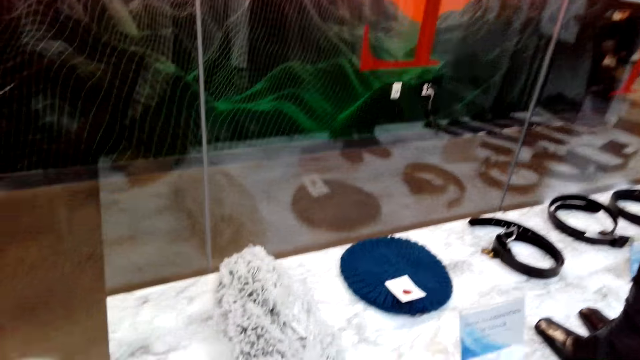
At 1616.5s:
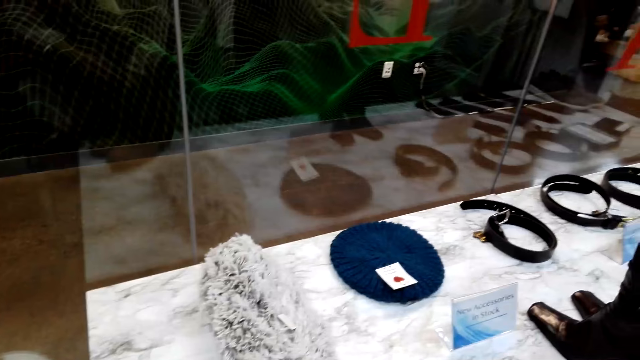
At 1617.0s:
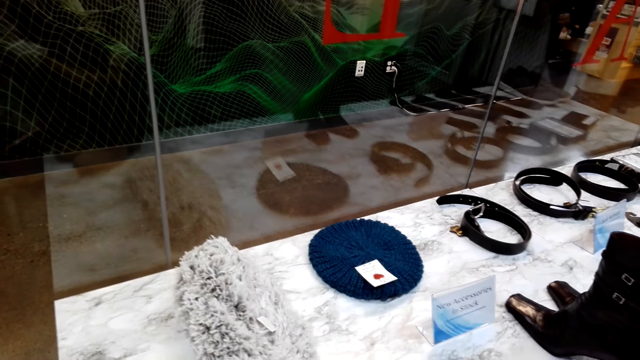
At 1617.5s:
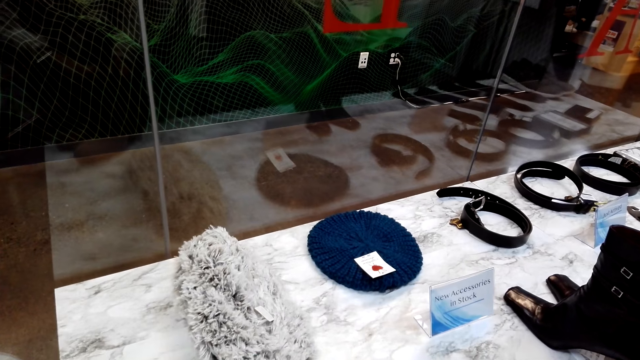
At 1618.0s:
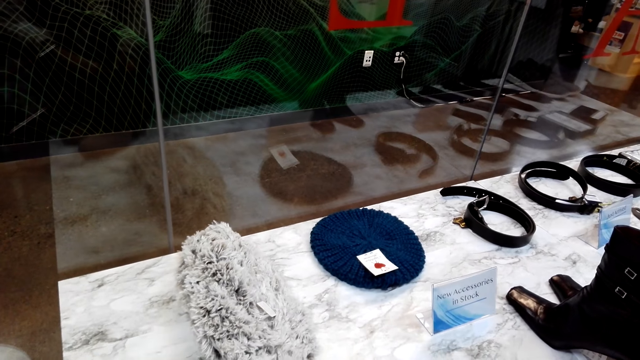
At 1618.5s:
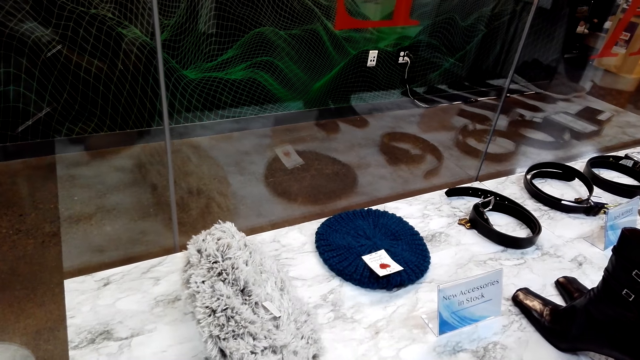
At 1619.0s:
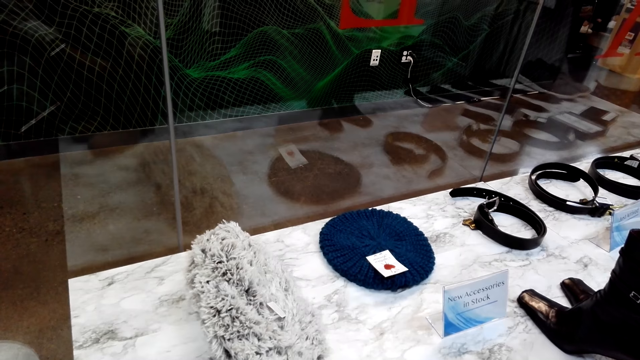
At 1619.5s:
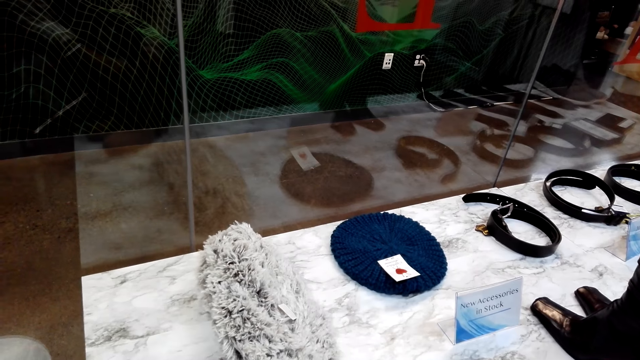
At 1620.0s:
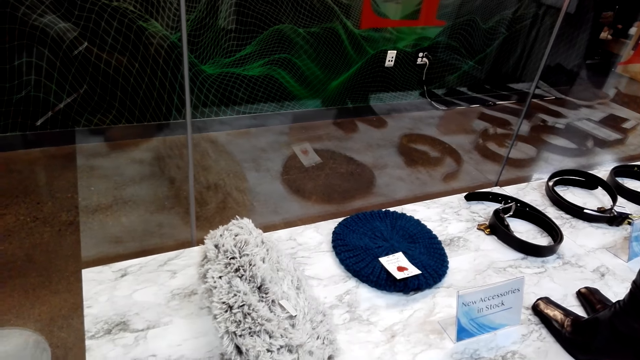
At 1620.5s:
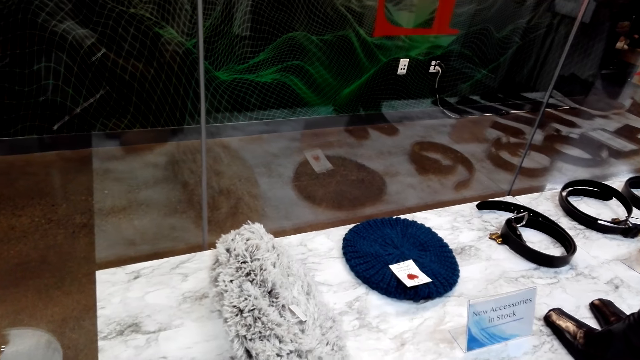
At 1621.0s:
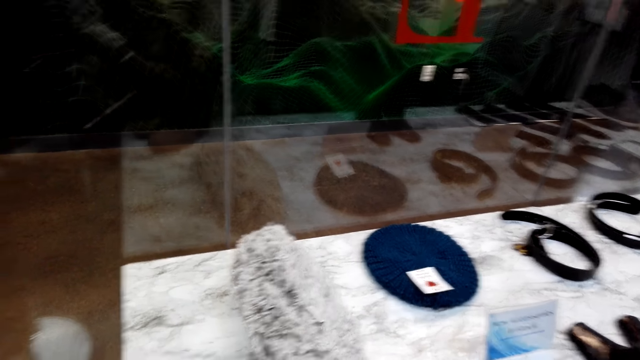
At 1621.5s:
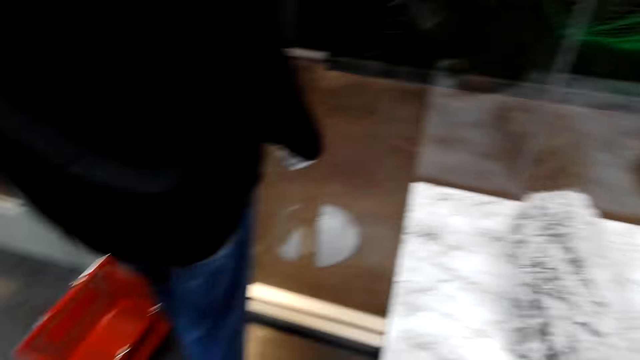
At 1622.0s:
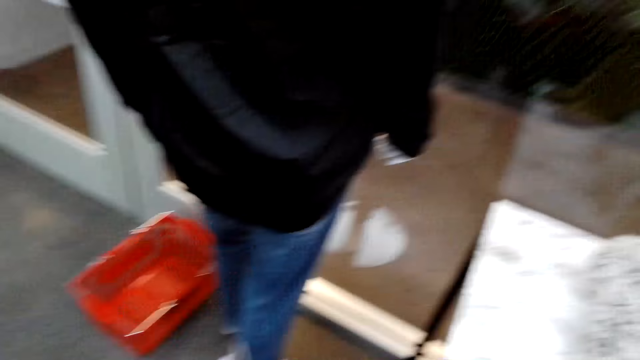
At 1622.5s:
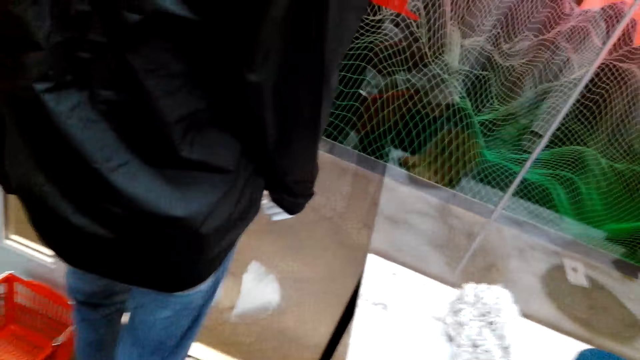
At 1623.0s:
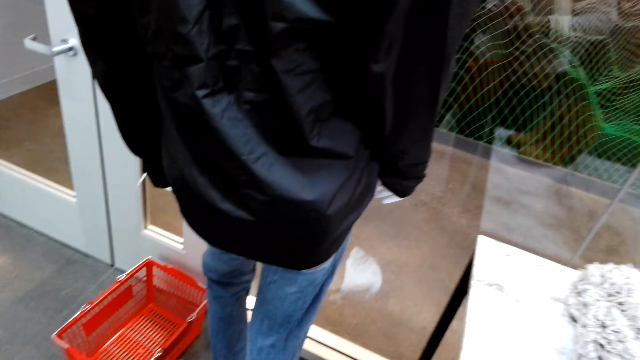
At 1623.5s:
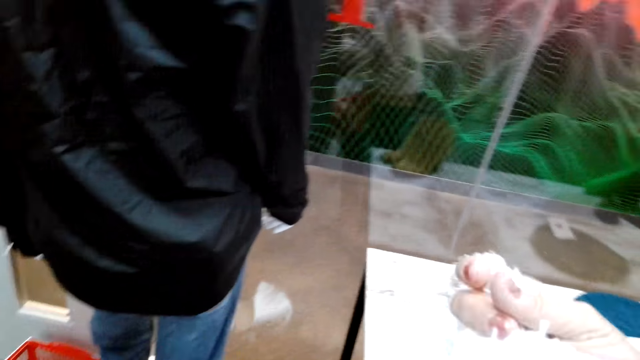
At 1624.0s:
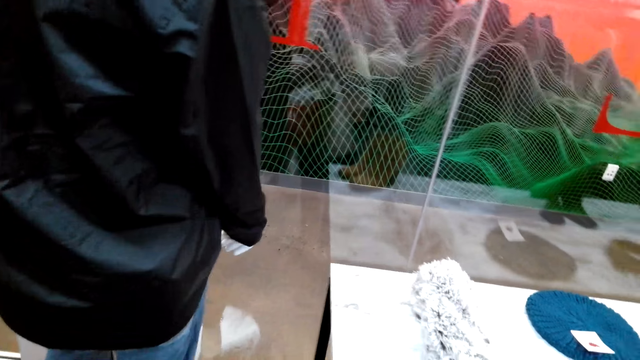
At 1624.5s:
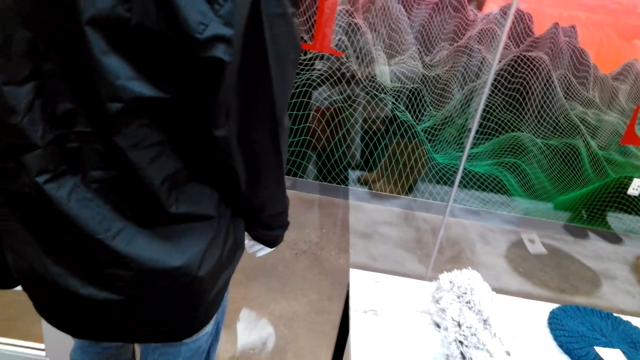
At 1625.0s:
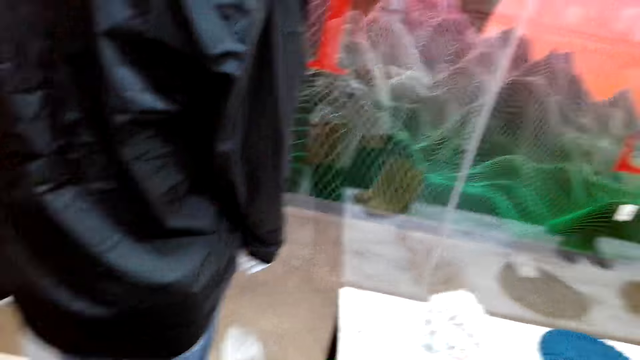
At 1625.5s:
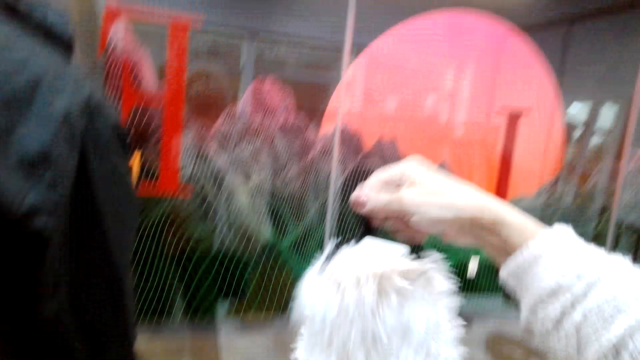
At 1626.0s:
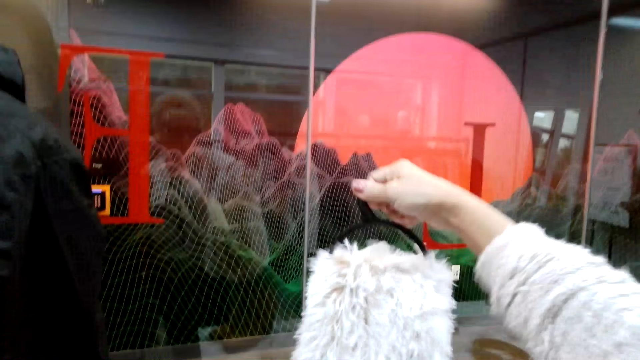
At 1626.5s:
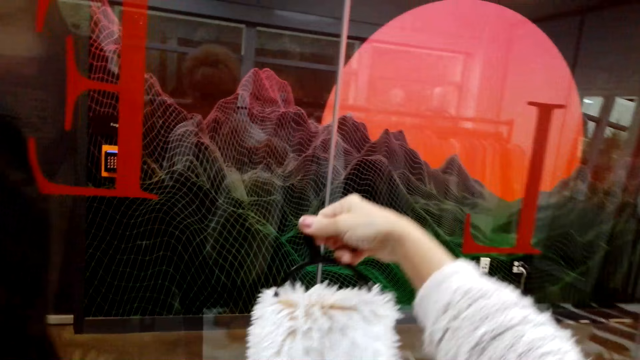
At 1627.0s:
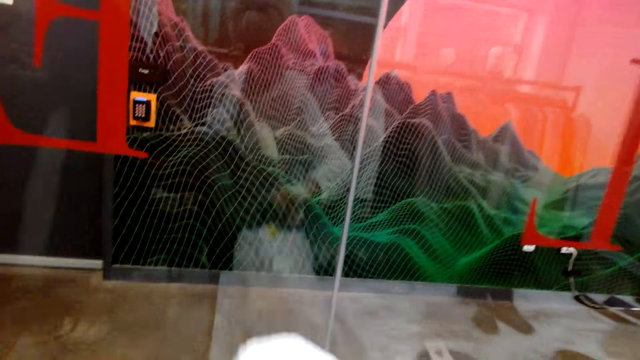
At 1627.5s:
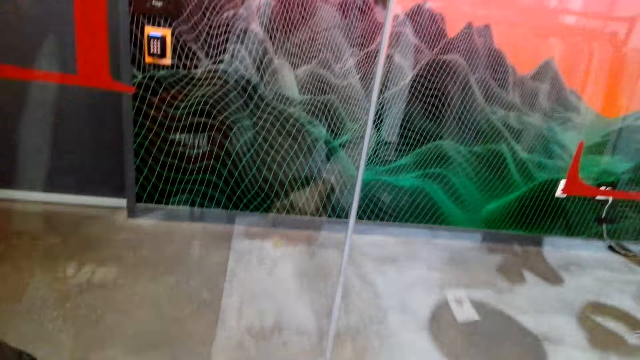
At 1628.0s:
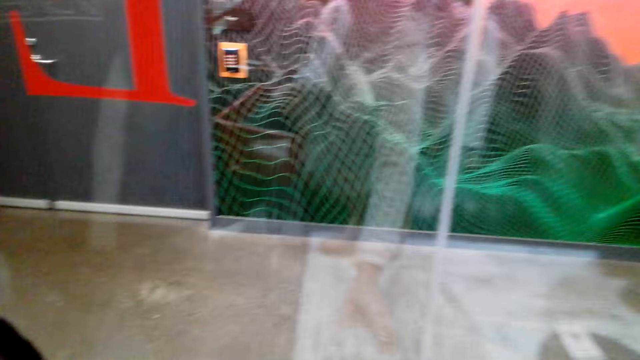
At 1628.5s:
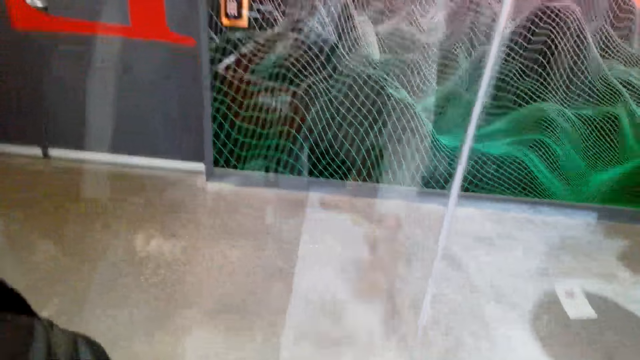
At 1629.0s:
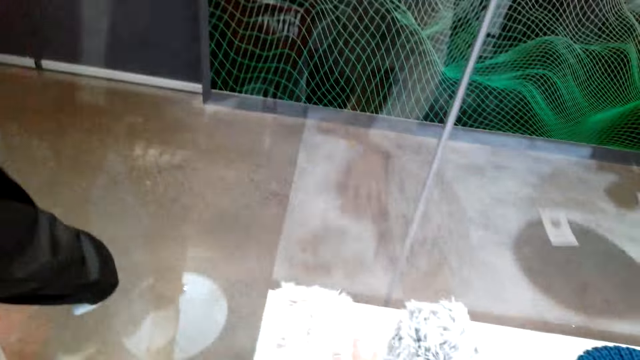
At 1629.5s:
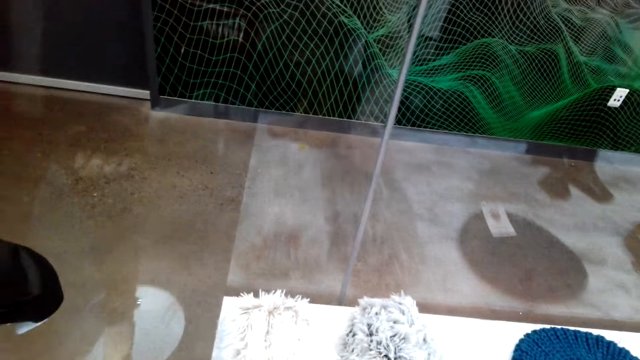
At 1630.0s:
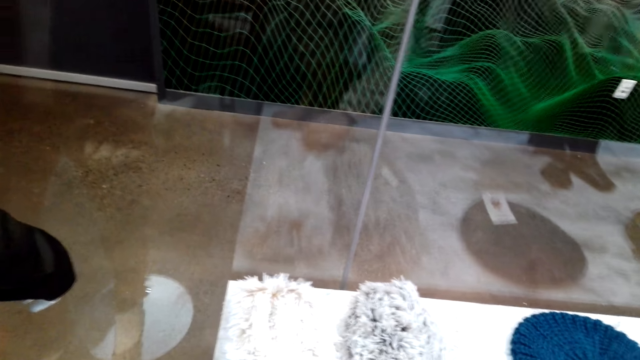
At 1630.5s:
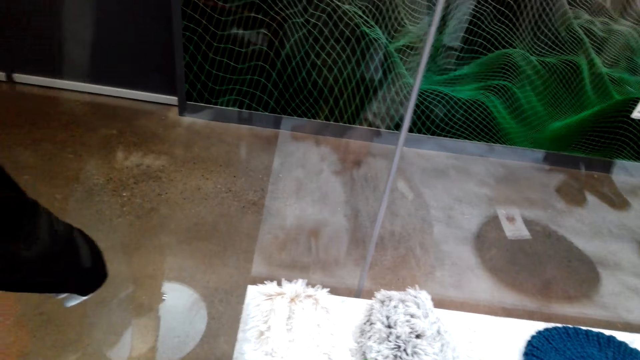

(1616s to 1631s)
The camera wearer picks up a scarf. They put the scarf on the display.

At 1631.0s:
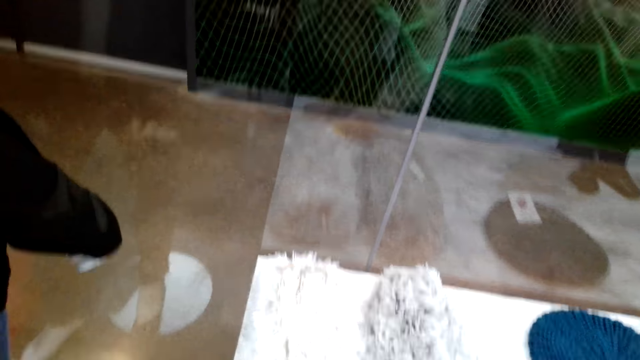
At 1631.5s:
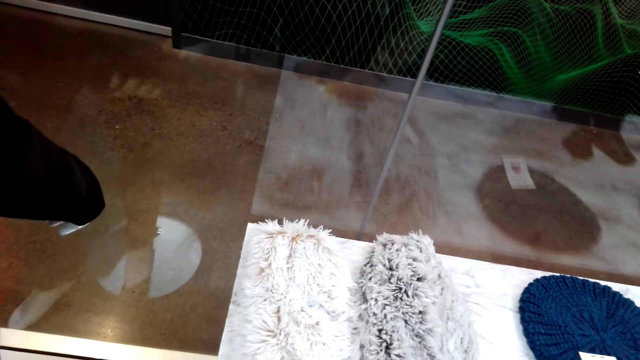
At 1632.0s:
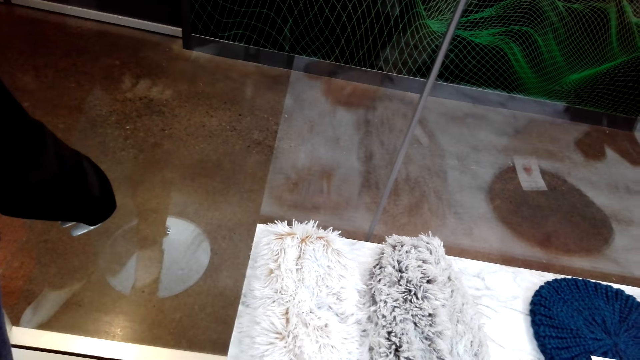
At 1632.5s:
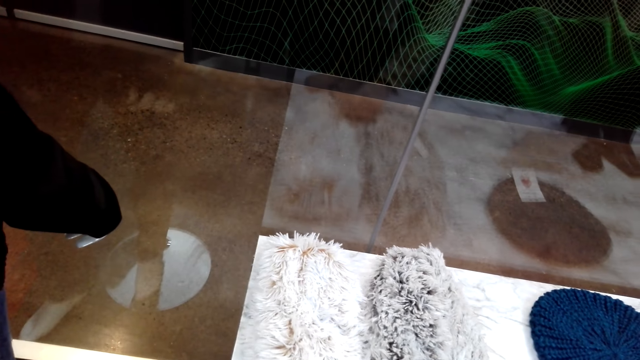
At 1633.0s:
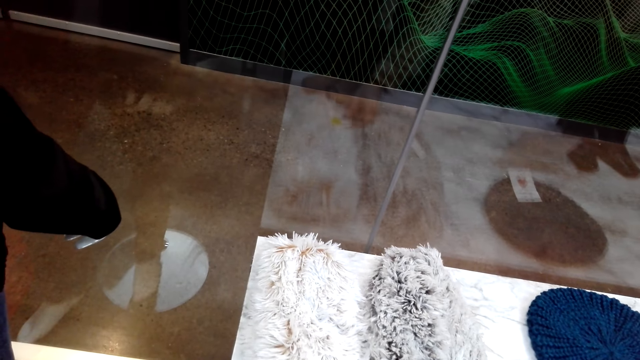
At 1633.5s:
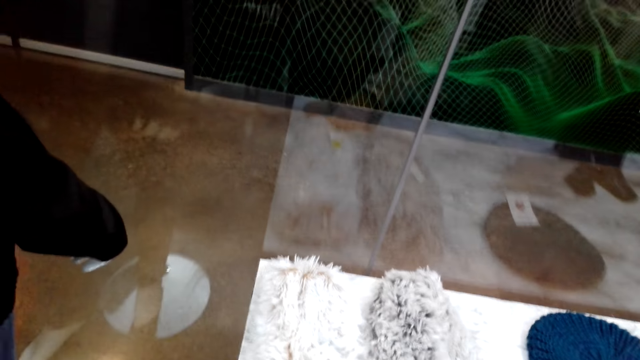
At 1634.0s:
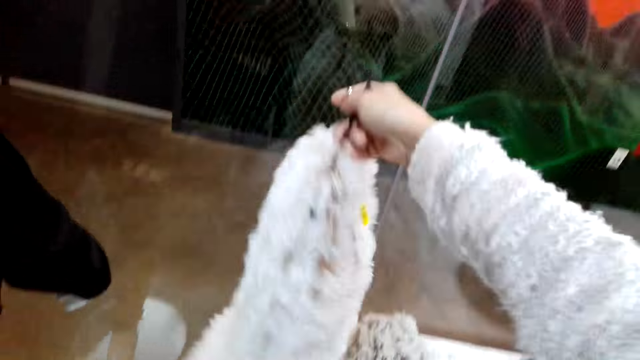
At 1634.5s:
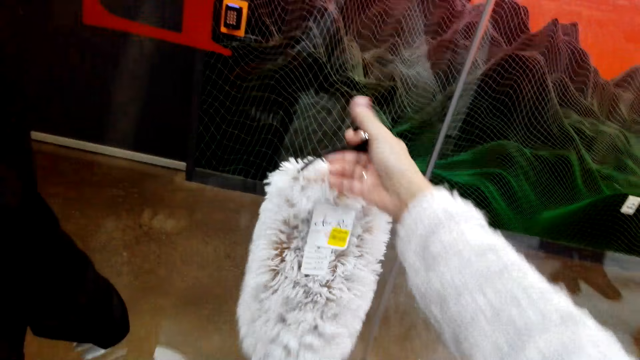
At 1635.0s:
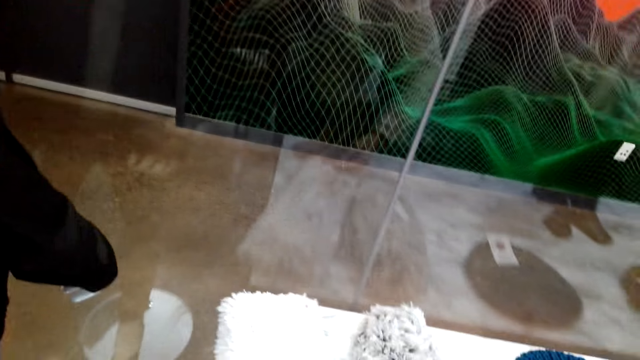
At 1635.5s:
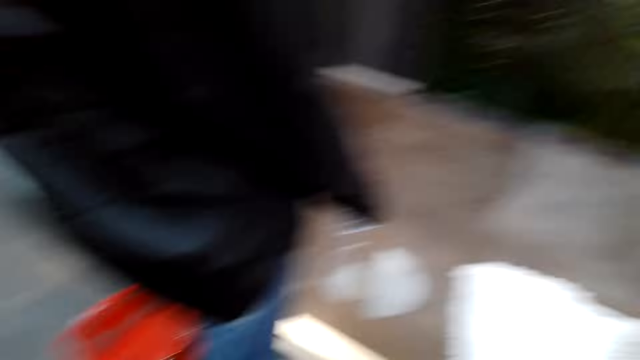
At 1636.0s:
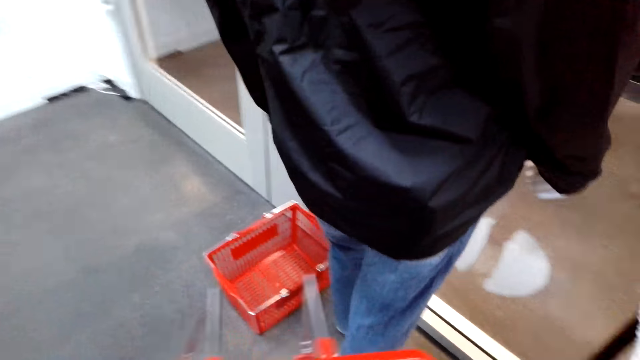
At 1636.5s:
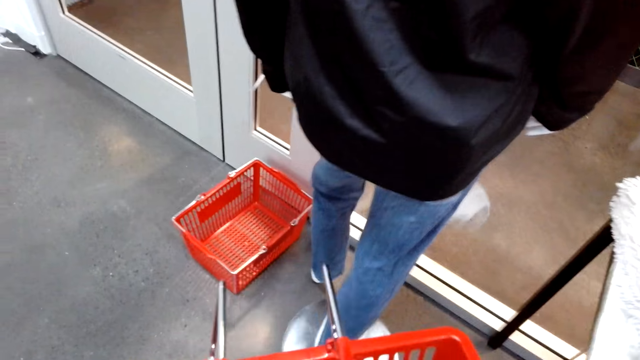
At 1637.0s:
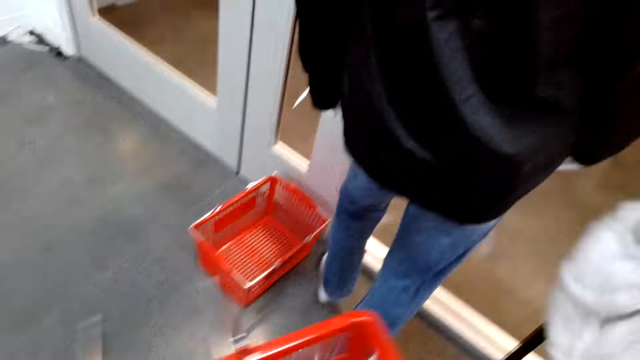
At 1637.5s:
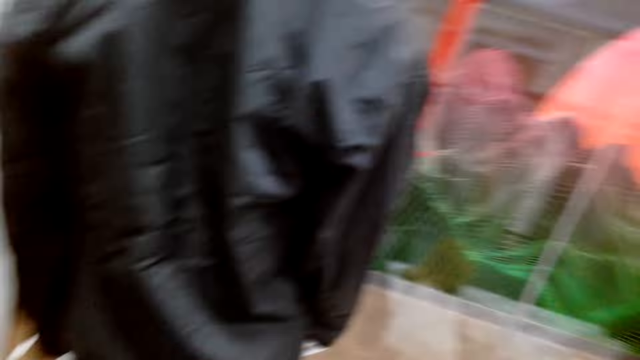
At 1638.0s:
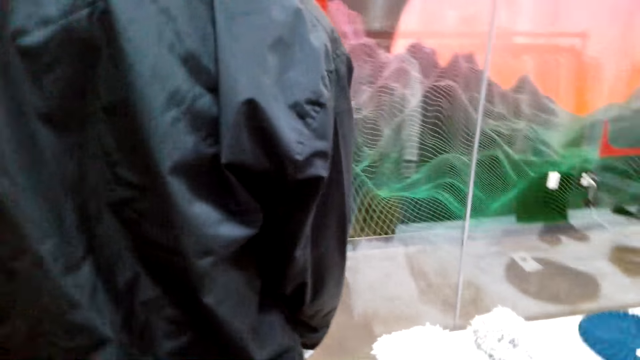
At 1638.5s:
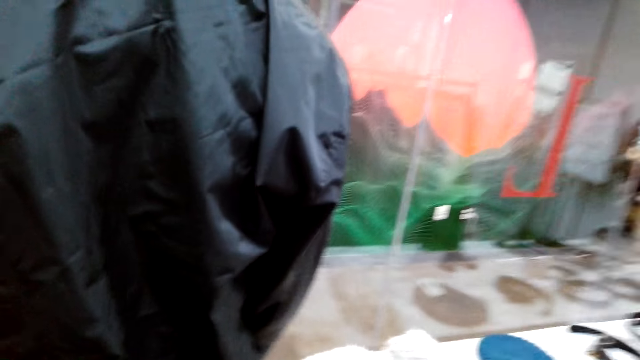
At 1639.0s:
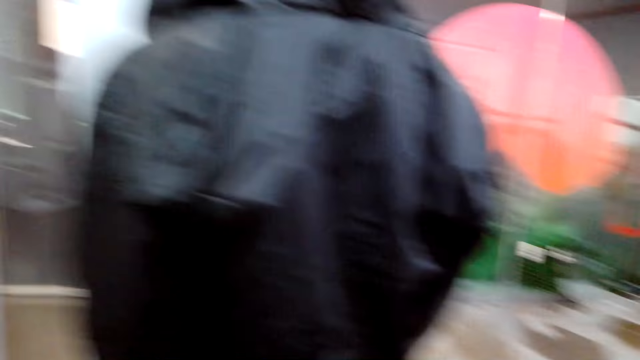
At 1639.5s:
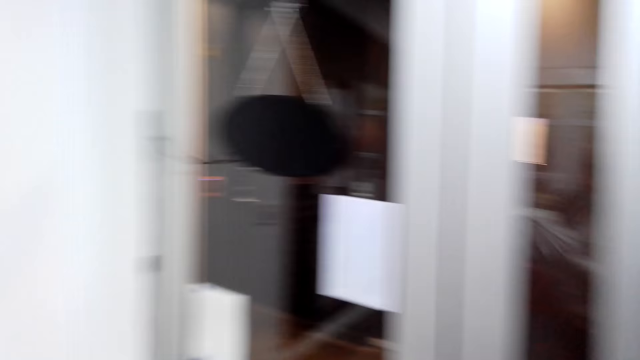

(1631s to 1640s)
The camera wearer walks in the clothing store.
